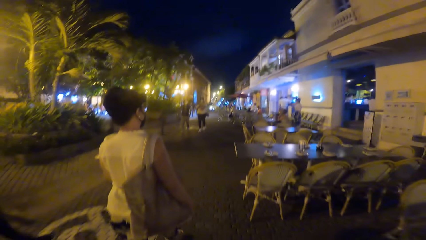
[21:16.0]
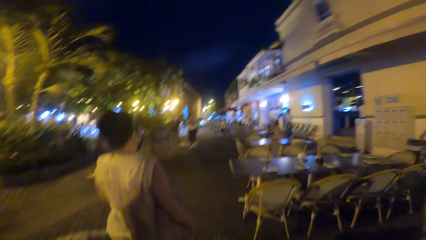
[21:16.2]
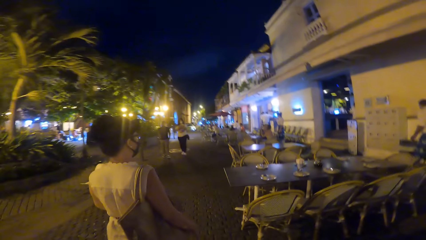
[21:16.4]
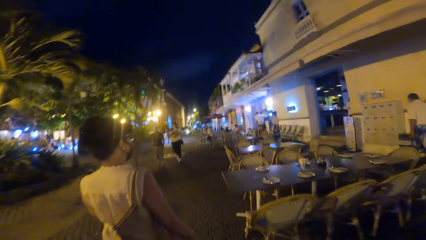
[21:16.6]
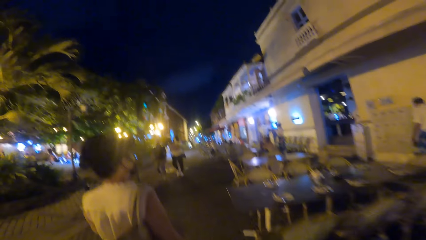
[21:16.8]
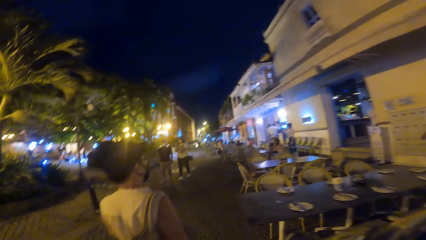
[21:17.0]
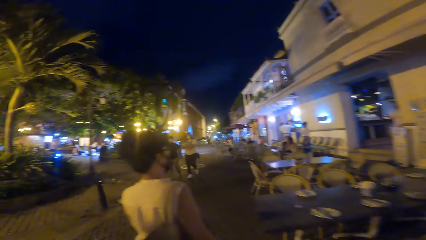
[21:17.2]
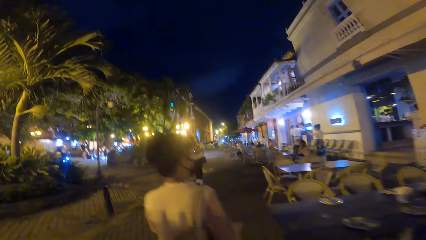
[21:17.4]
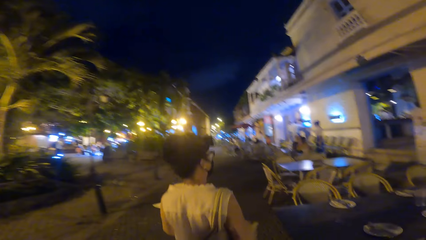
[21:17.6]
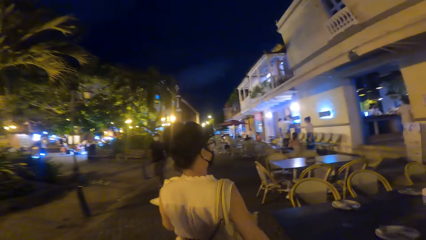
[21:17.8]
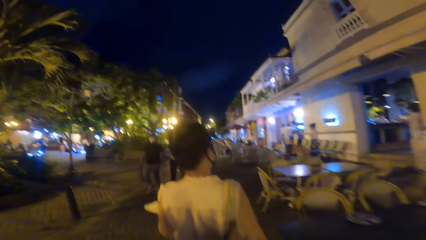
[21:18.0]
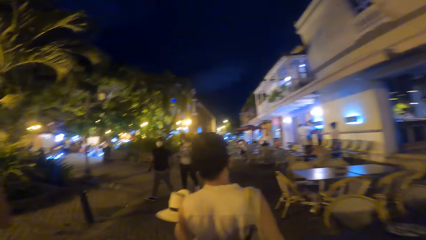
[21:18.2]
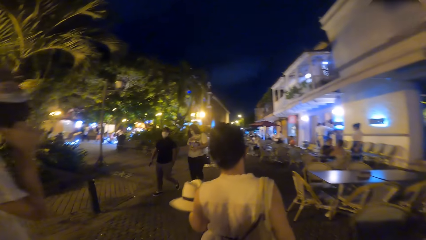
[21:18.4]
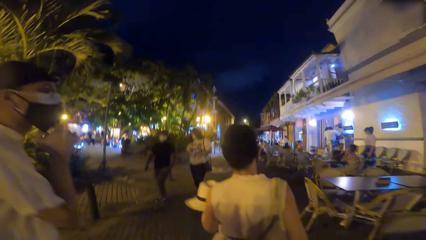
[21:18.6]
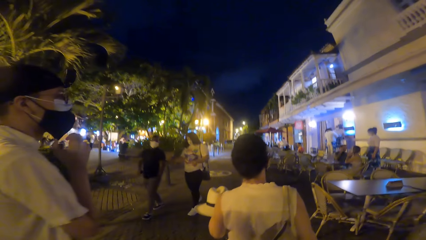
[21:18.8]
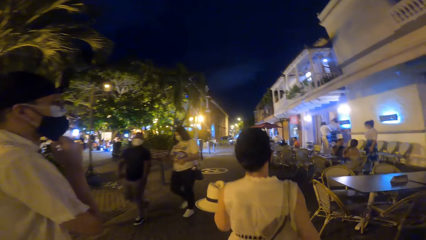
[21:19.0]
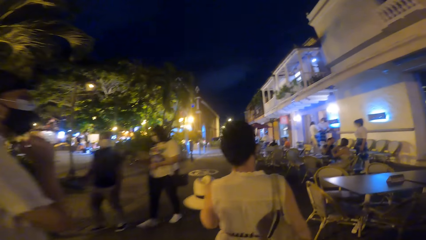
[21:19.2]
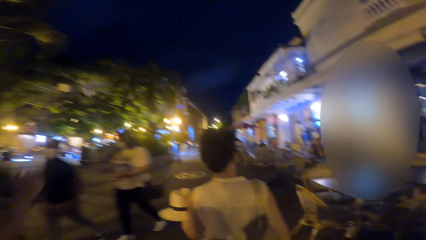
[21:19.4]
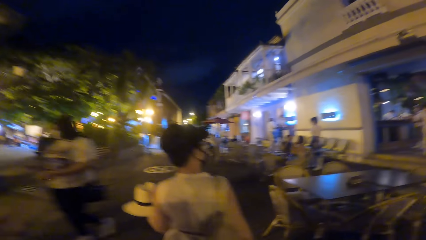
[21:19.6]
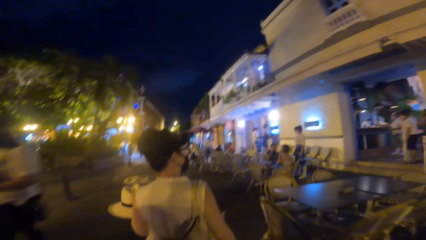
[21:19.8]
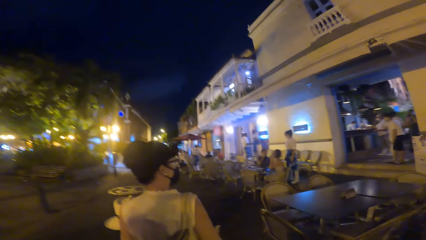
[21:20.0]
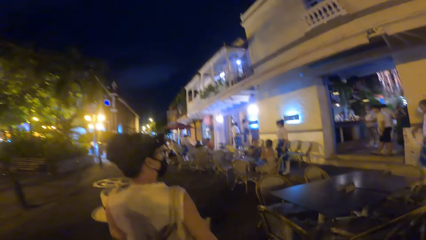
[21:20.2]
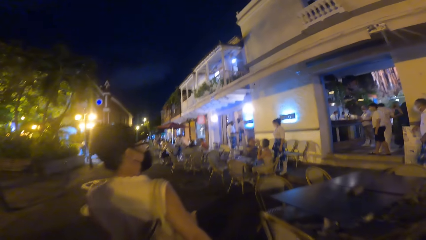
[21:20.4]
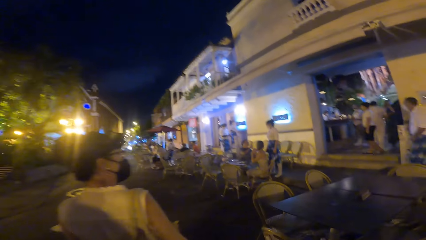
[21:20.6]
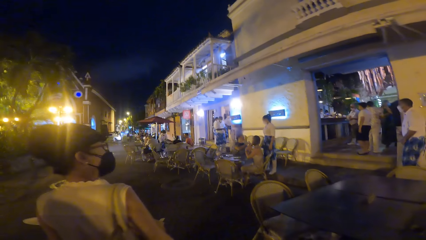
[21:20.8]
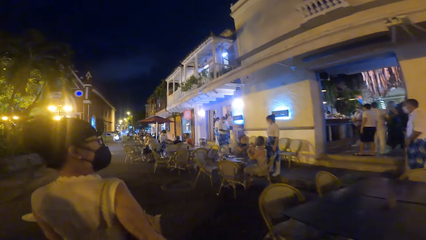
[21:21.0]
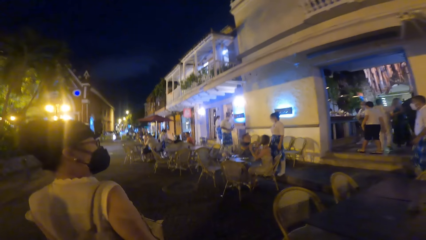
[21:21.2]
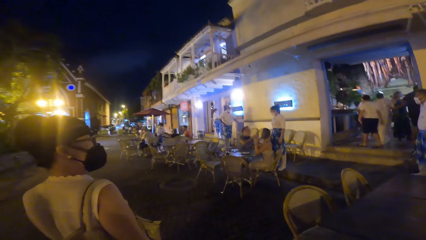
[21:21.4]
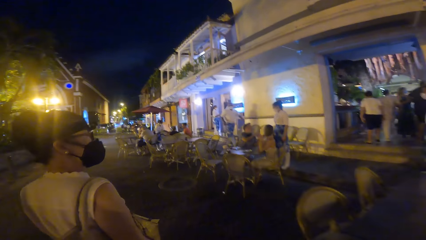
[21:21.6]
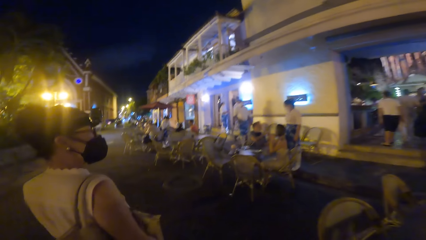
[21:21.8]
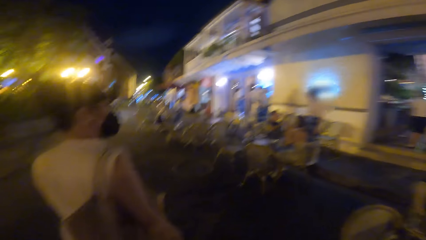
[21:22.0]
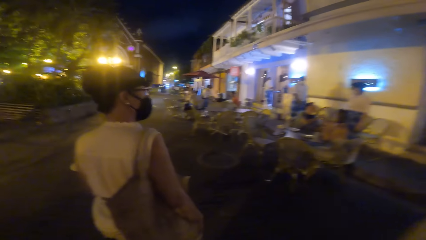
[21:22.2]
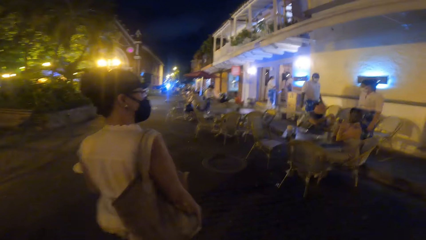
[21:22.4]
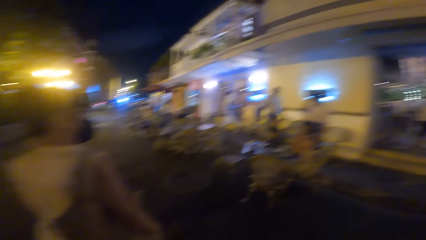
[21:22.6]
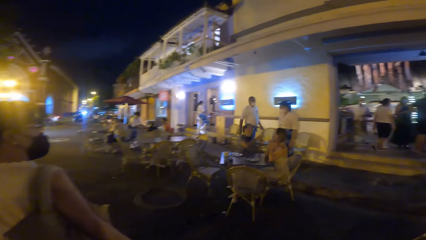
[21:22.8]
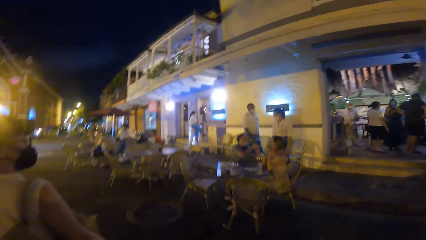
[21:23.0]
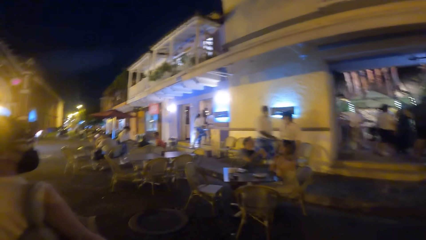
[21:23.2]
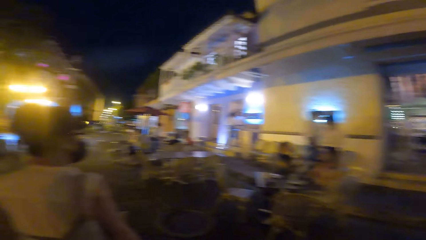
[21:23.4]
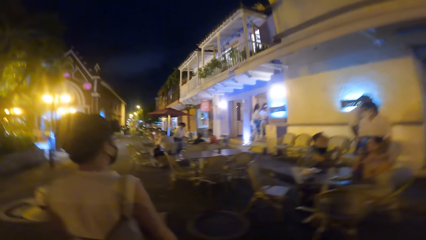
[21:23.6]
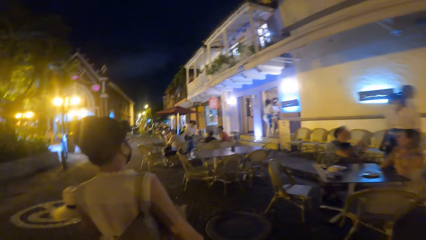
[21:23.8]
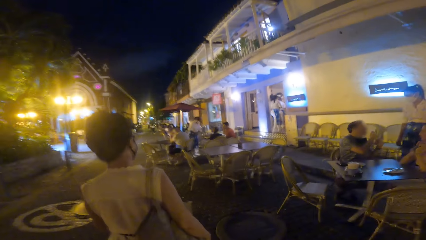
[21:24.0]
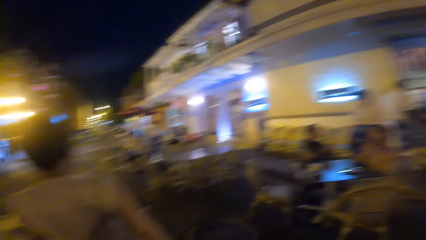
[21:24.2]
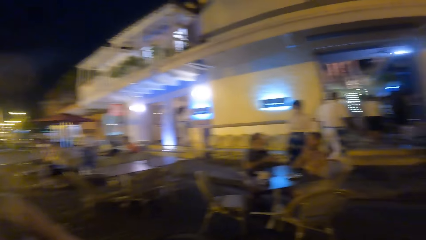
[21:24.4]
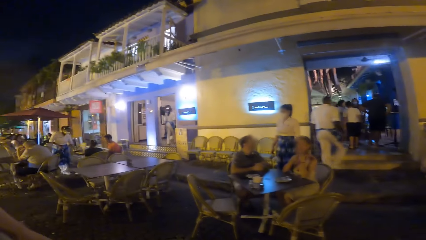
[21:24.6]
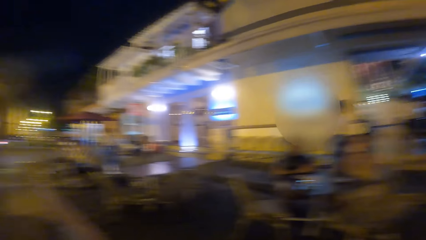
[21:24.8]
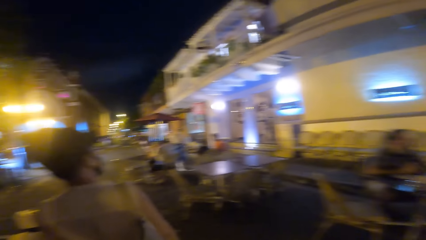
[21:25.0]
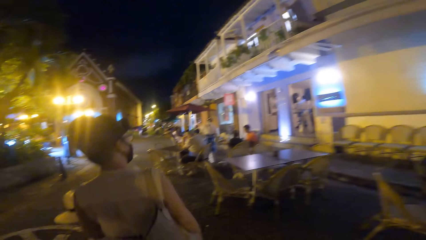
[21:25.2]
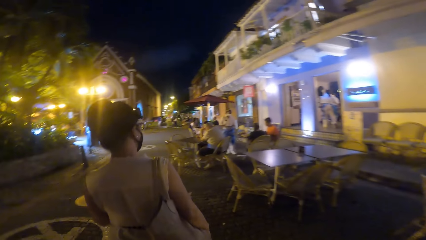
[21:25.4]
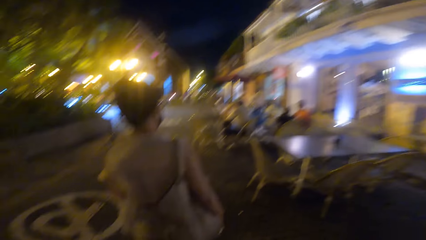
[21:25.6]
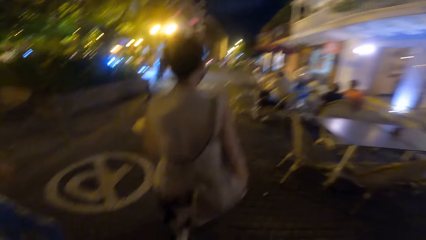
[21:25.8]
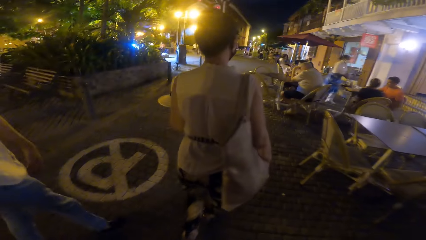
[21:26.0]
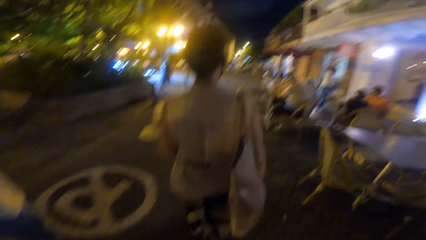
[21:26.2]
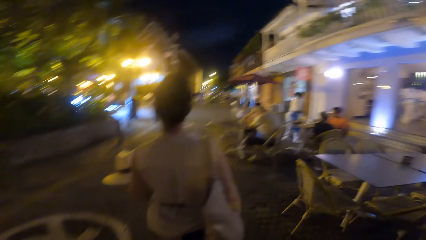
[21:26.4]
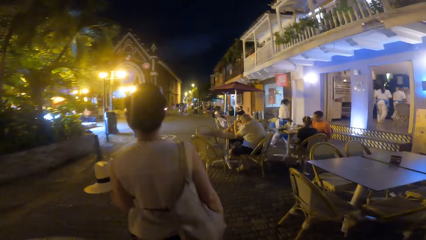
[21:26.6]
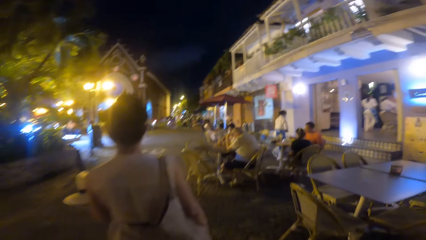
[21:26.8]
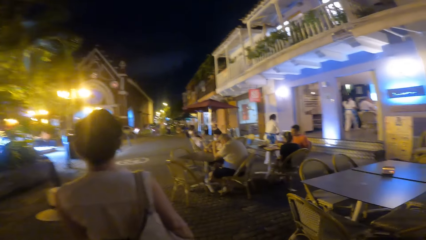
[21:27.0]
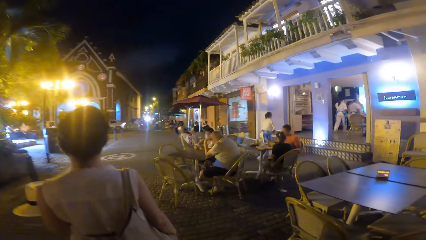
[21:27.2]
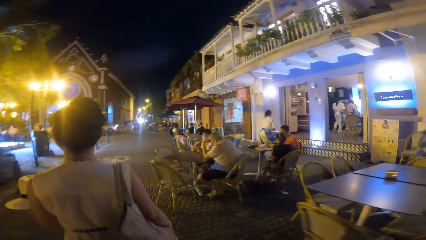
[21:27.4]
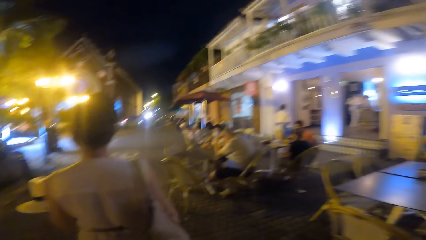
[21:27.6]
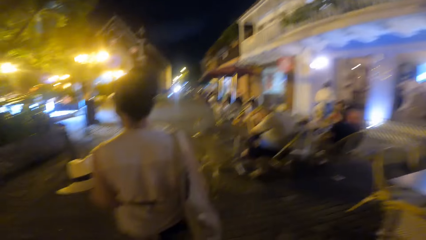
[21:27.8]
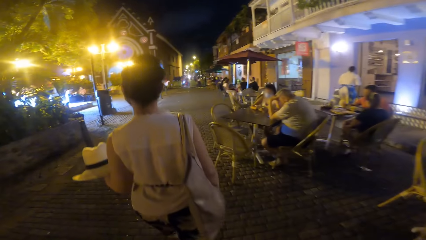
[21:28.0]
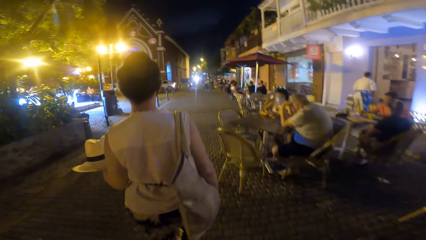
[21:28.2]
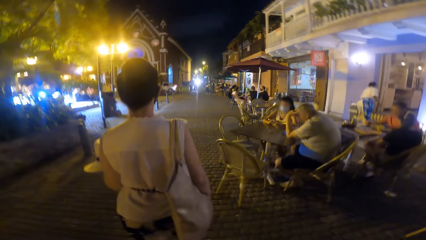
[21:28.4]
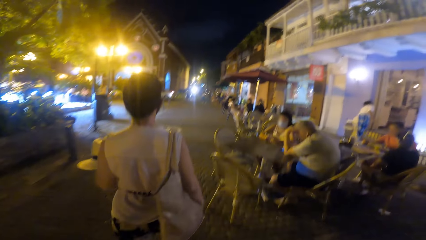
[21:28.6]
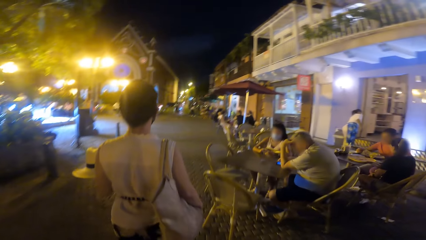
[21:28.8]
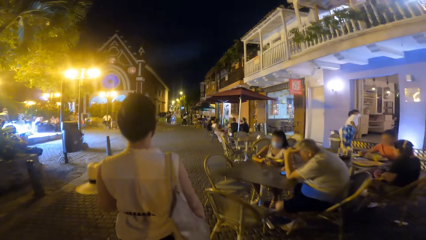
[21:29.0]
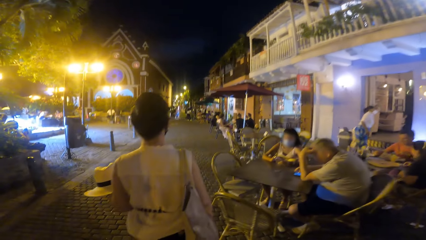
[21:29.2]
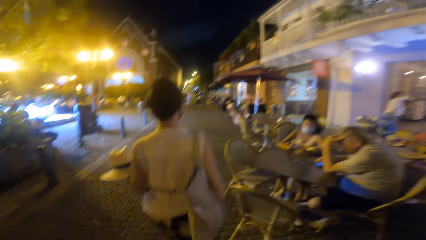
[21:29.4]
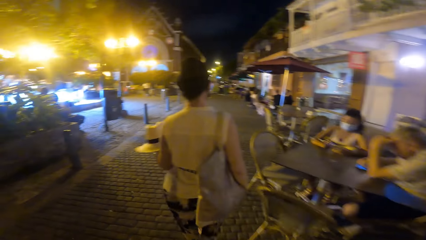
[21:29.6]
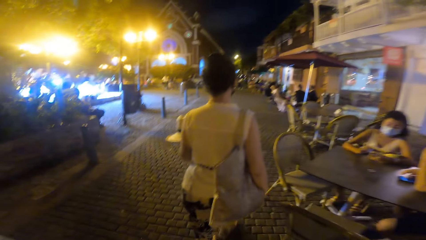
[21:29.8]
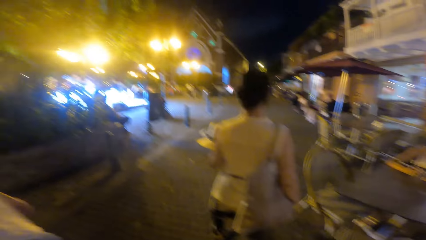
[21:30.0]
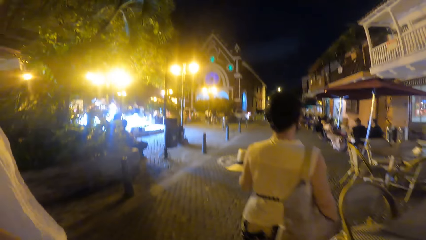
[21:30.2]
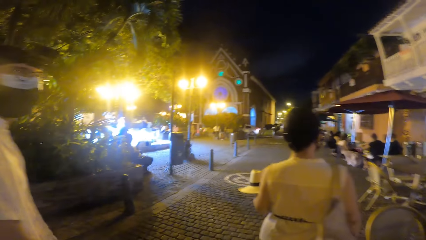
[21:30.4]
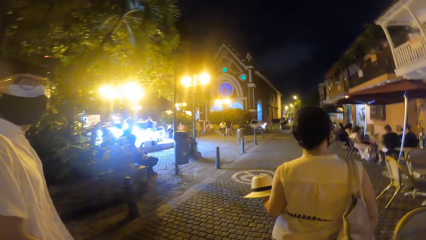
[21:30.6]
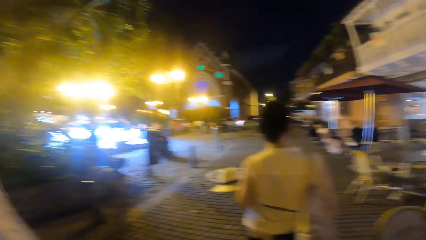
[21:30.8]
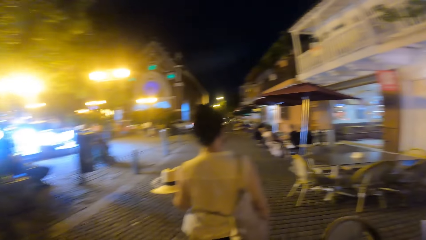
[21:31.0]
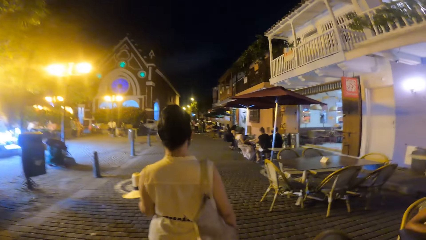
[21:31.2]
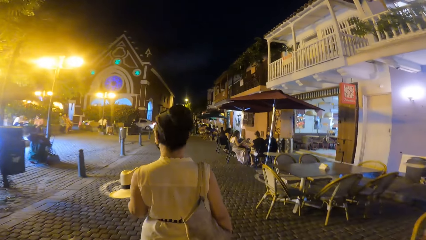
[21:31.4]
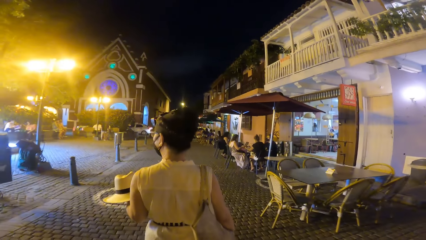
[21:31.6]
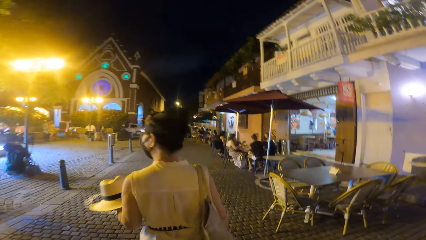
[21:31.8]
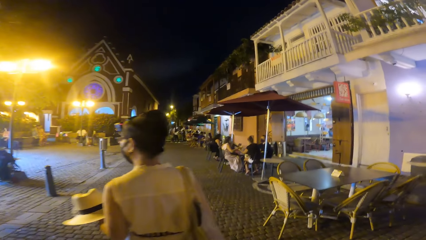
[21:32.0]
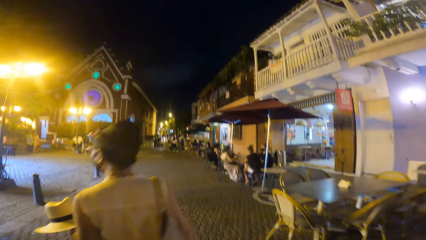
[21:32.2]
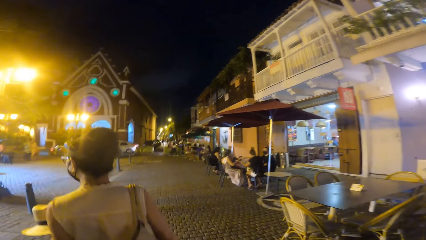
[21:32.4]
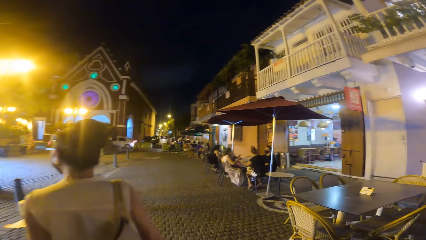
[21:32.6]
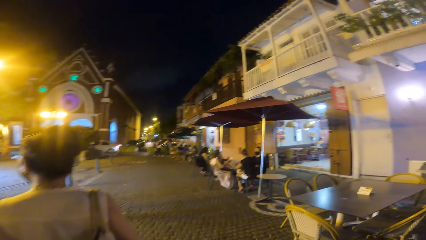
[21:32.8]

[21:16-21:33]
A man touches a nose mask on his face with his right hand.
